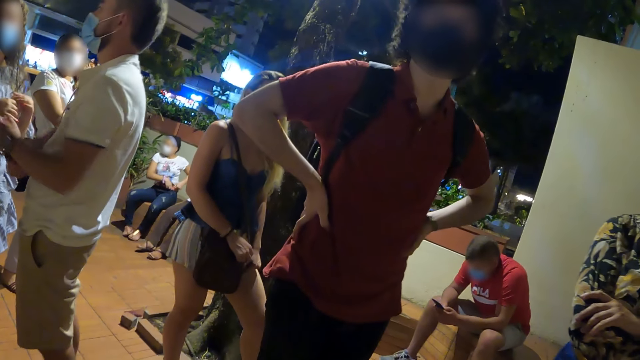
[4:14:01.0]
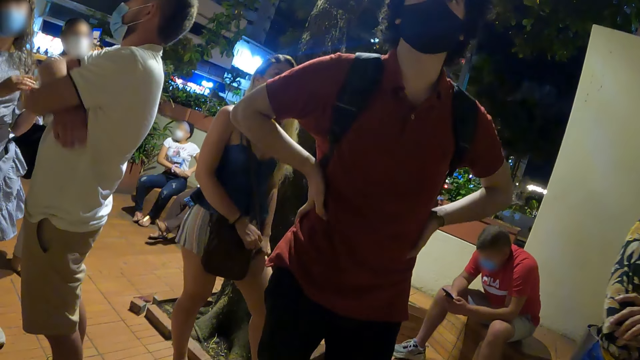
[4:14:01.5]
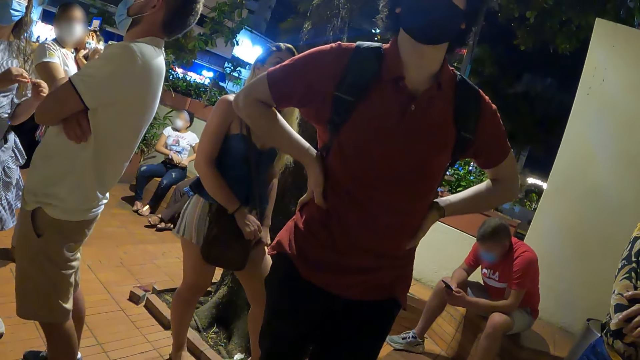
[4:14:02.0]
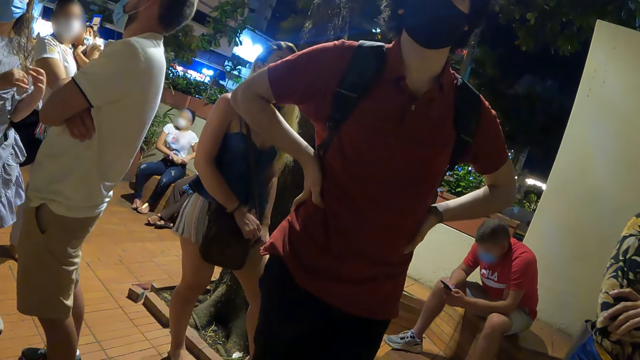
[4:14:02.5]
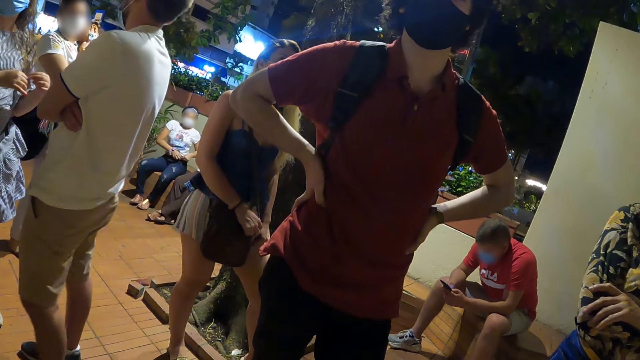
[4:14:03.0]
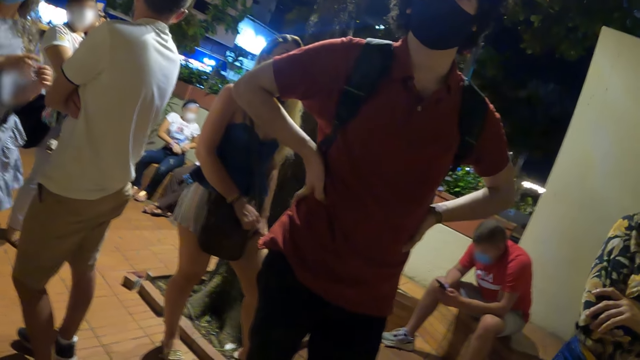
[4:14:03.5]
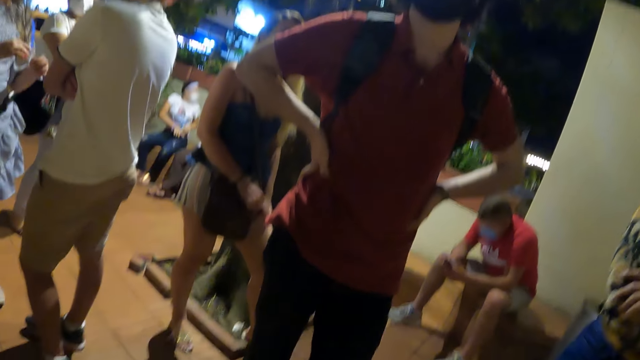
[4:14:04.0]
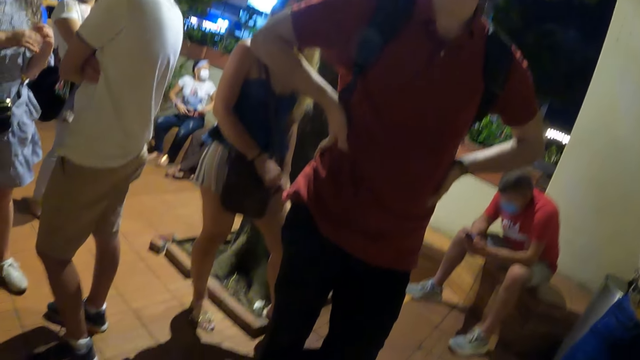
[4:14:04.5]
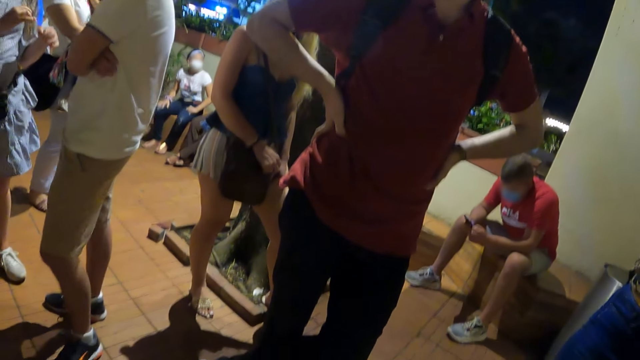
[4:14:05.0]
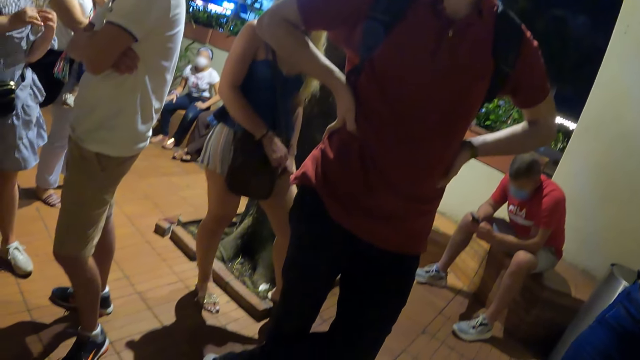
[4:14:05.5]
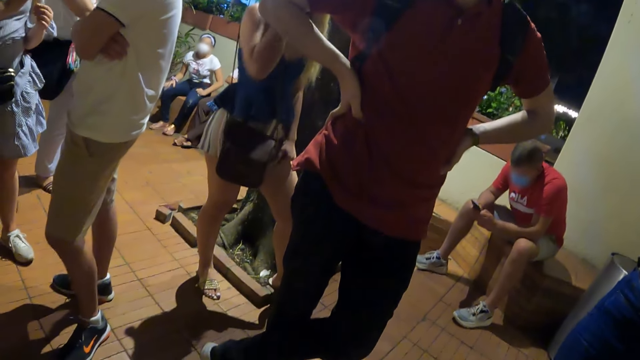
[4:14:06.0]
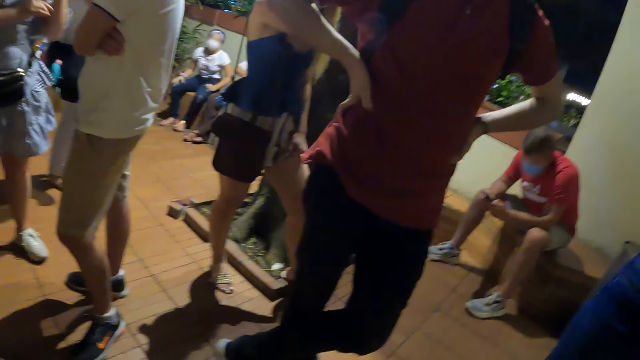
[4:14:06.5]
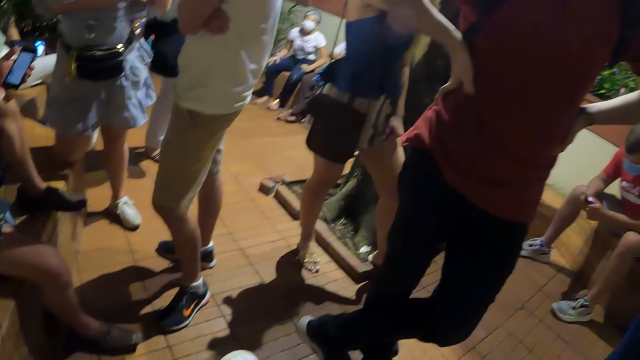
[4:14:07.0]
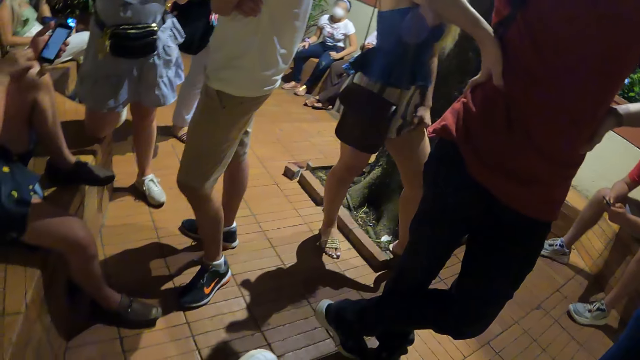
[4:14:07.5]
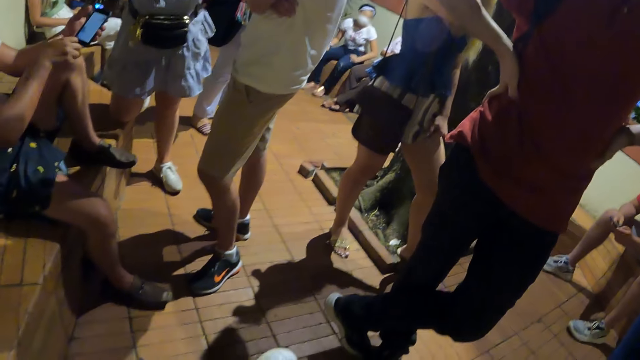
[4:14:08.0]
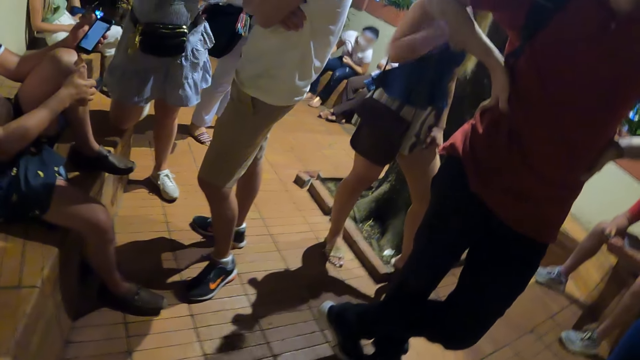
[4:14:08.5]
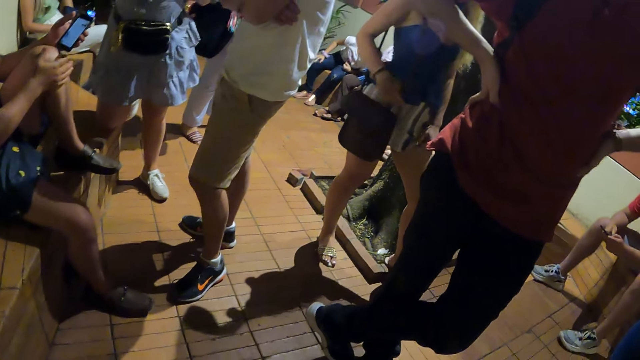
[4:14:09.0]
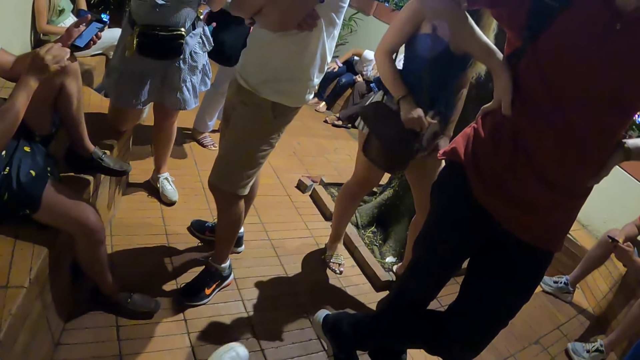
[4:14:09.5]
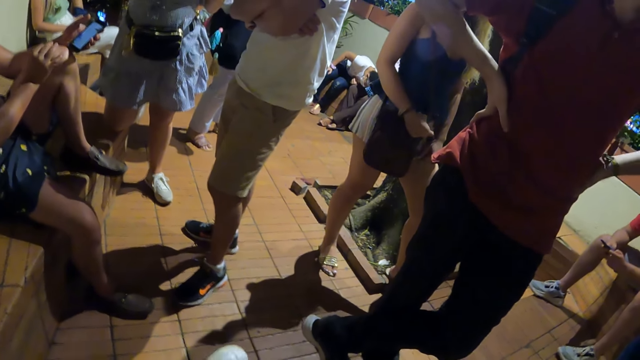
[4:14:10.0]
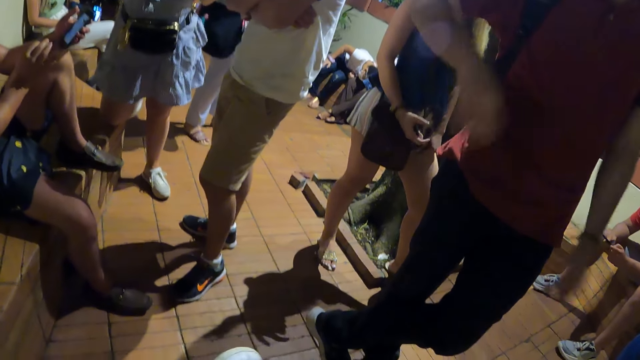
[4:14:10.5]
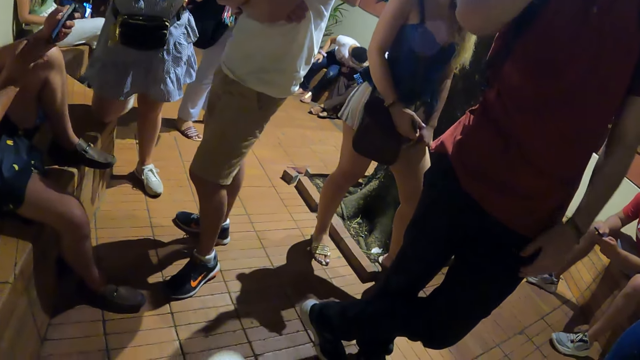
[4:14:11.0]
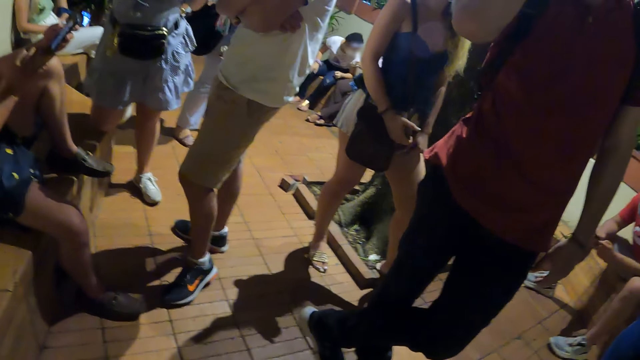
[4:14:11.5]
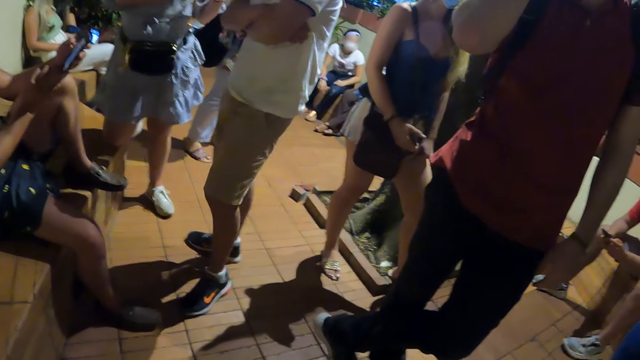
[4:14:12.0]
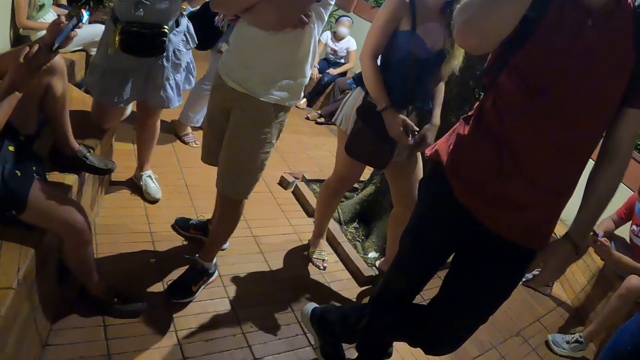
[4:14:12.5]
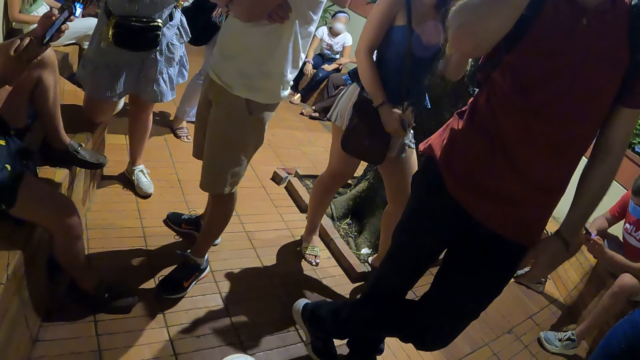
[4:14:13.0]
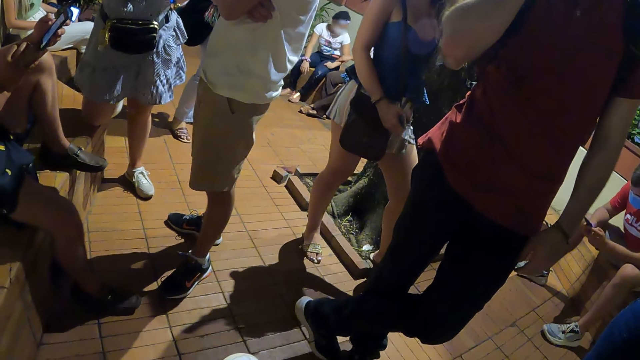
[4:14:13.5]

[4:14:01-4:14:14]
A man turns around. The man removes his hands from his waist. The man does something.

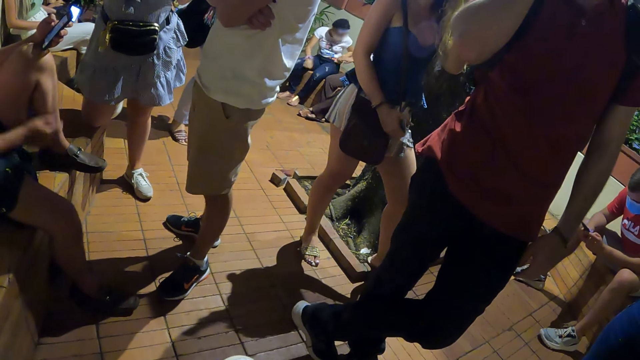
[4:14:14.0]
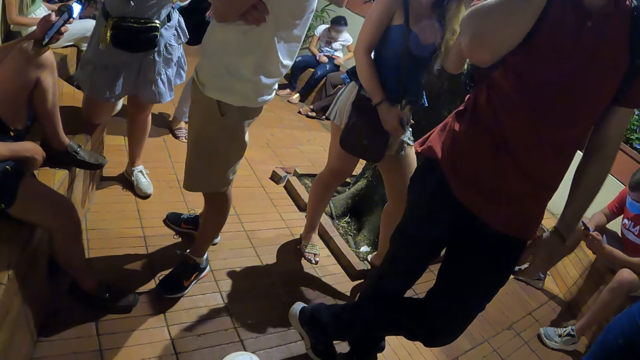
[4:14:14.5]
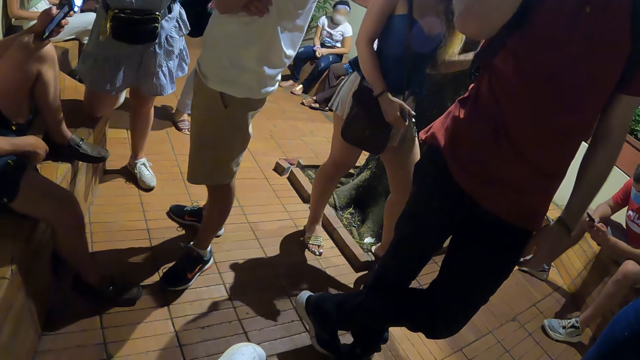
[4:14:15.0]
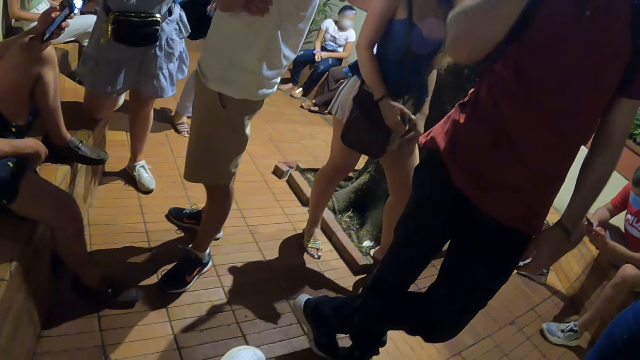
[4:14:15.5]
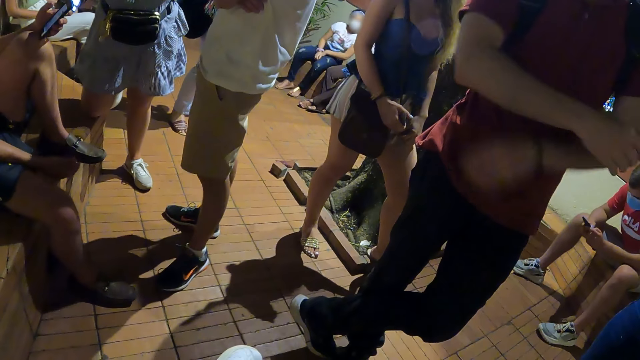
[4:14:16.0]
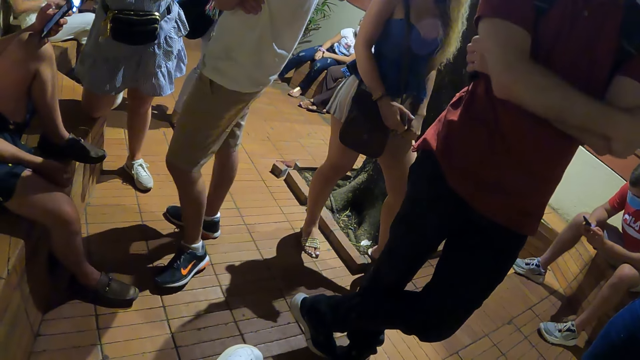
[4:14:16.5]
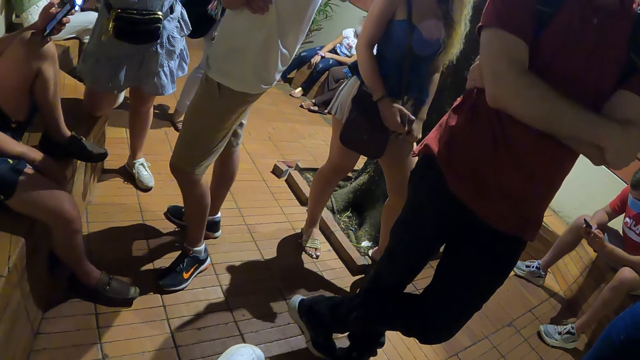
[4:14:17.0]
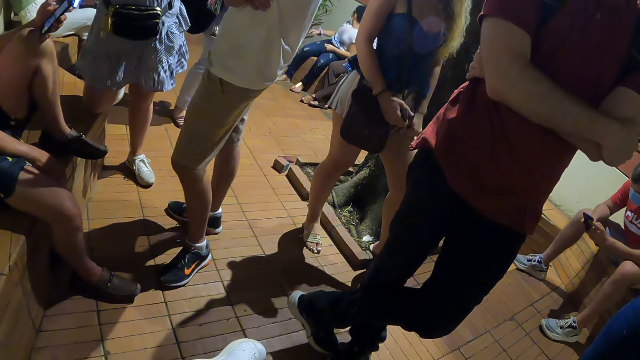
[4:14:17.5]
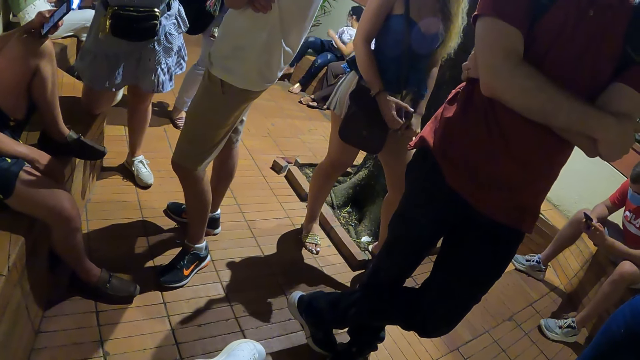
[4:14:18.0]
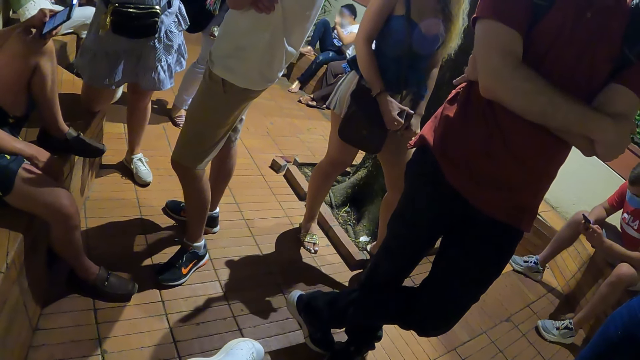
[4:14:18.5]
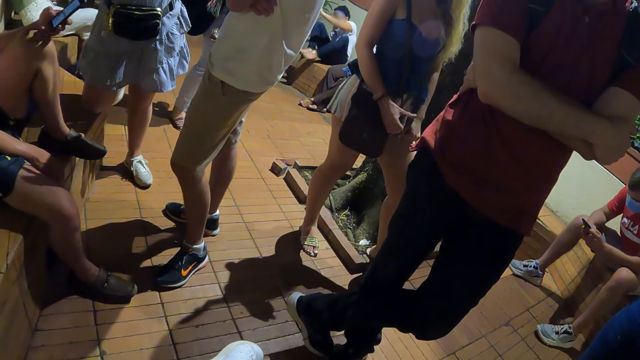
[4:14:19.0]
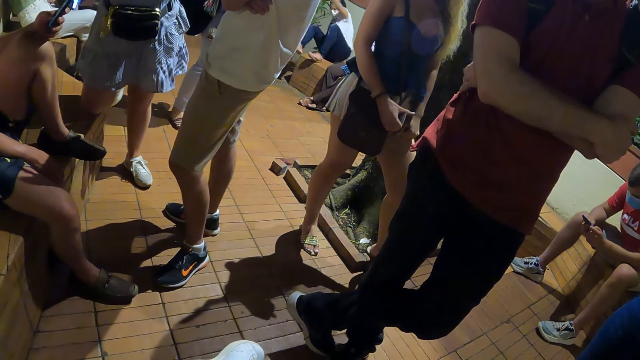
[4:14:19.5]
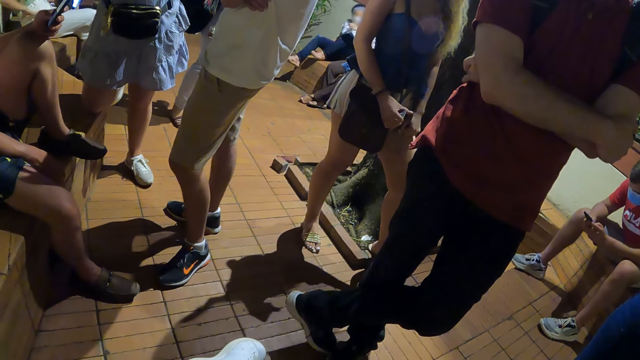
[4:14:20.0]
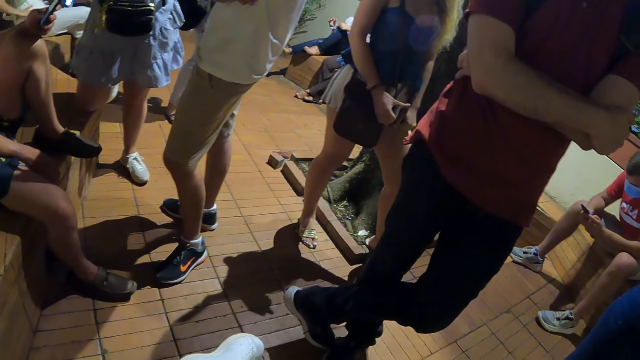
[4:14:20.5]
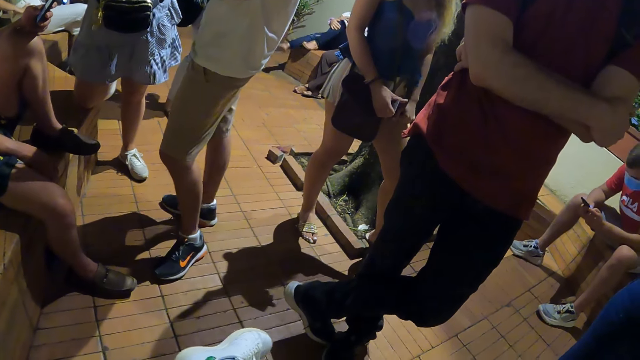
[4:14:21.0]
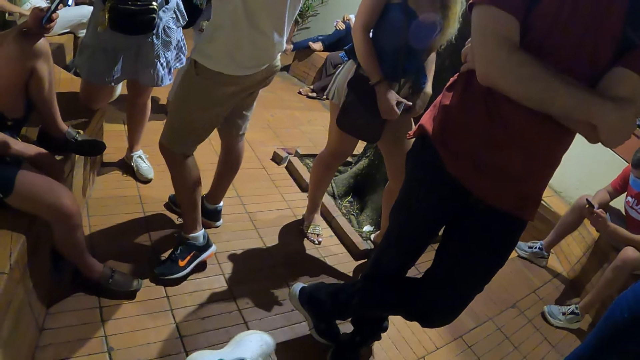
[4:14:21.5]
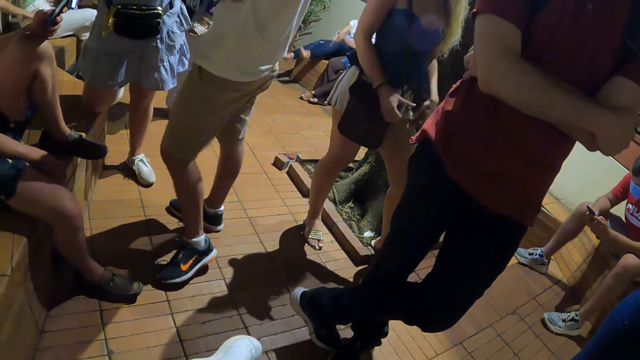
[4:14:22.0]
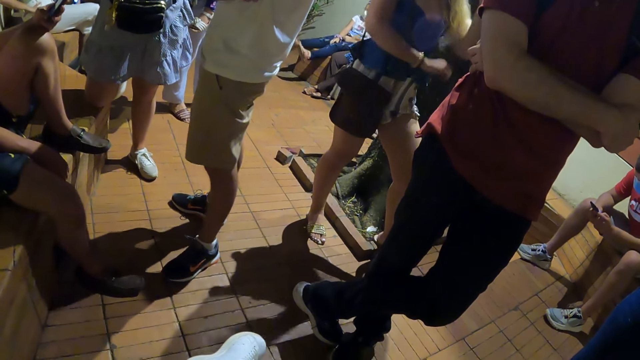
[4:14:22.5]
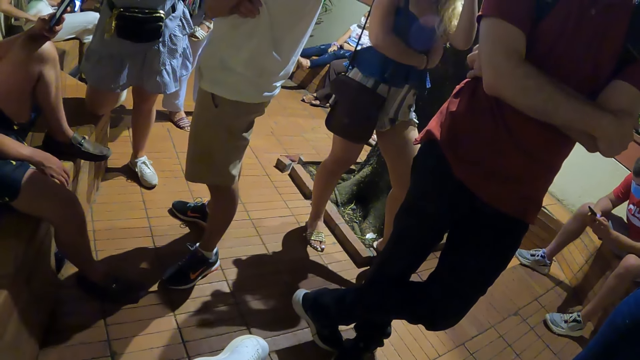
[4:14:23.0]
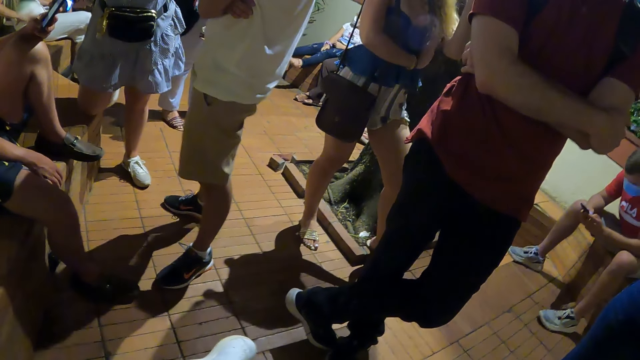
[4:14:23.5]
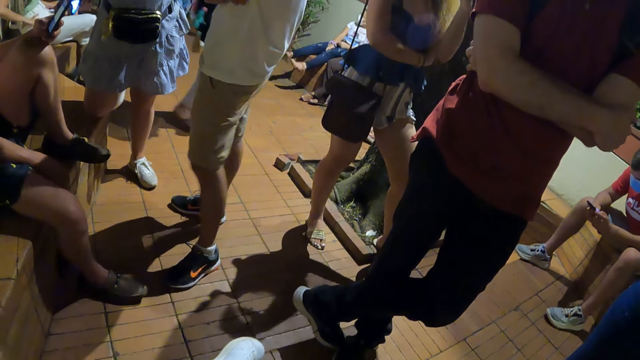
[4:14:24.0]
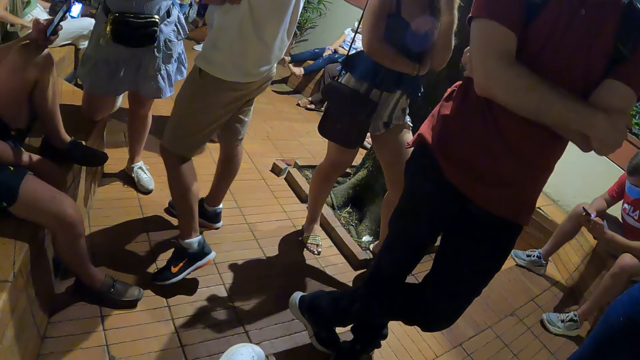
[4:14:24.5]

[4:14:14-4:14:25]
A man stops and crosses his hands against his chest.
